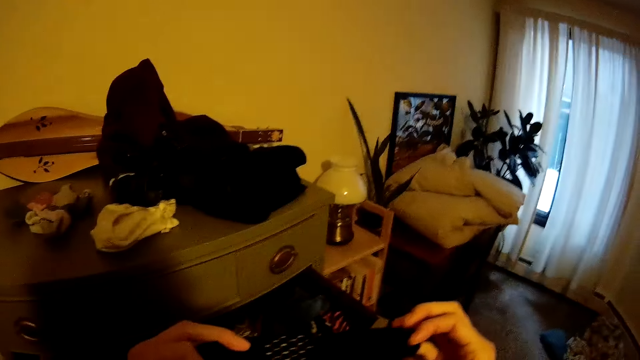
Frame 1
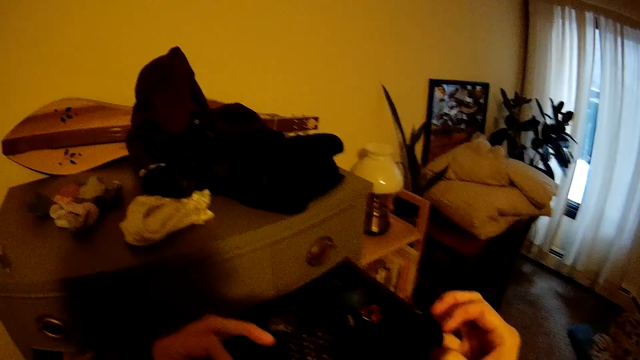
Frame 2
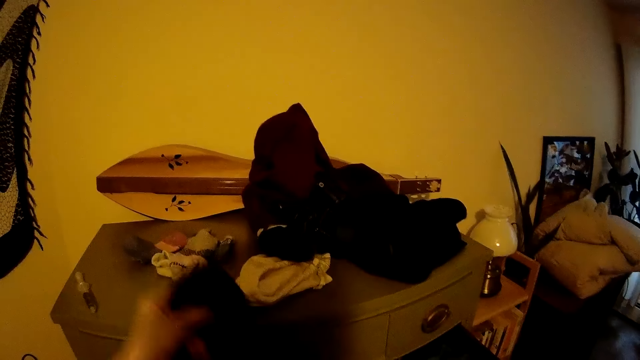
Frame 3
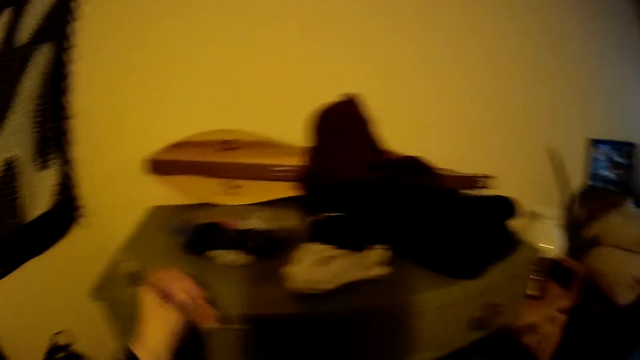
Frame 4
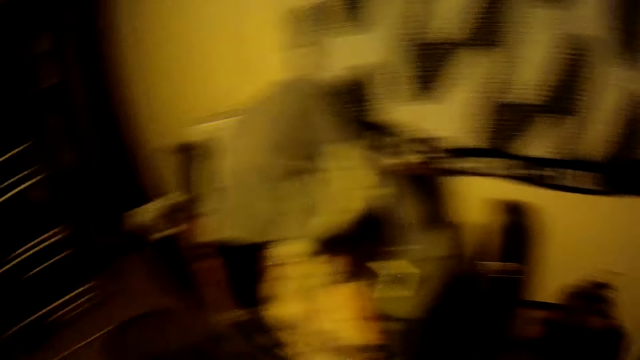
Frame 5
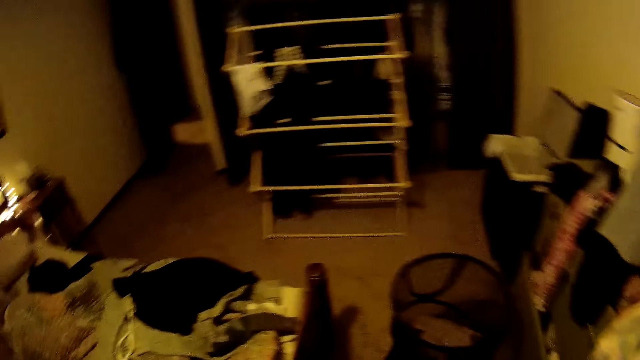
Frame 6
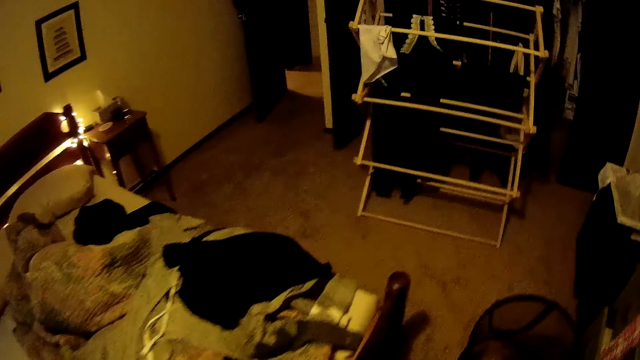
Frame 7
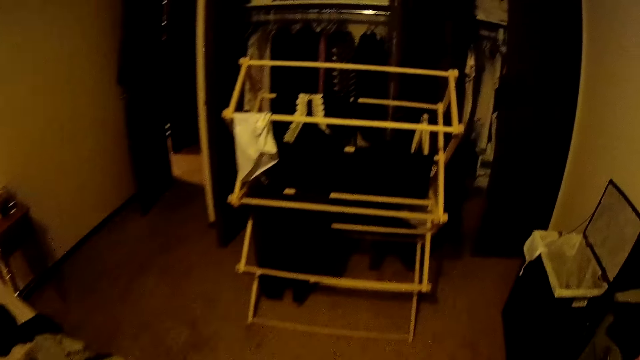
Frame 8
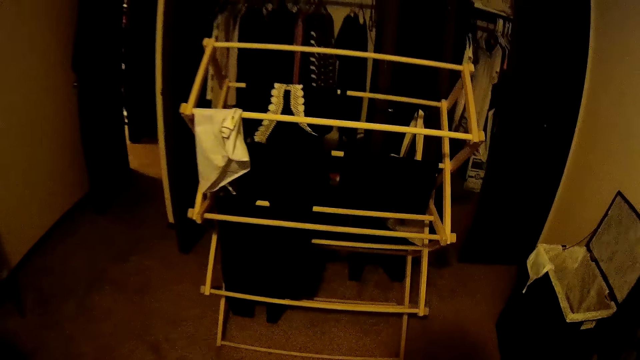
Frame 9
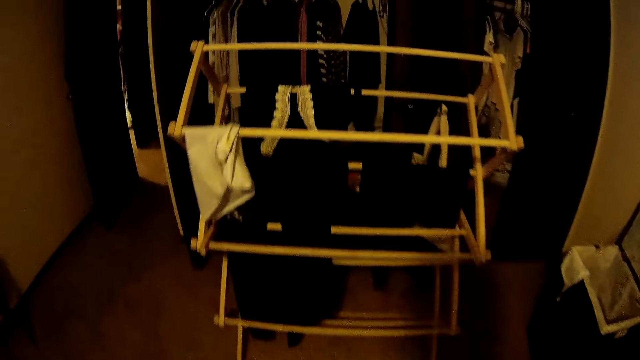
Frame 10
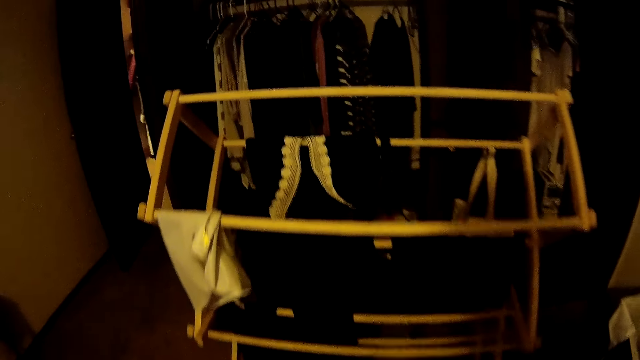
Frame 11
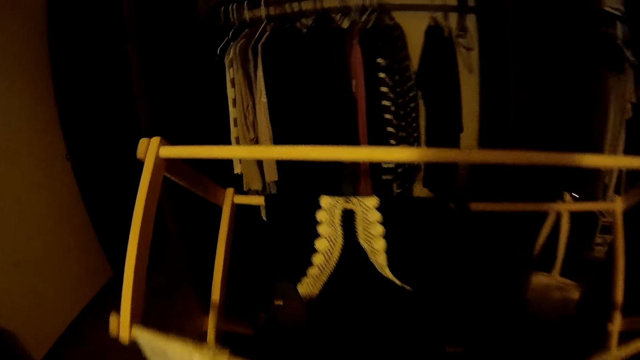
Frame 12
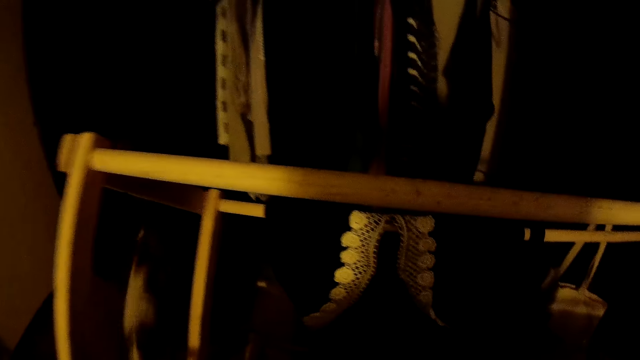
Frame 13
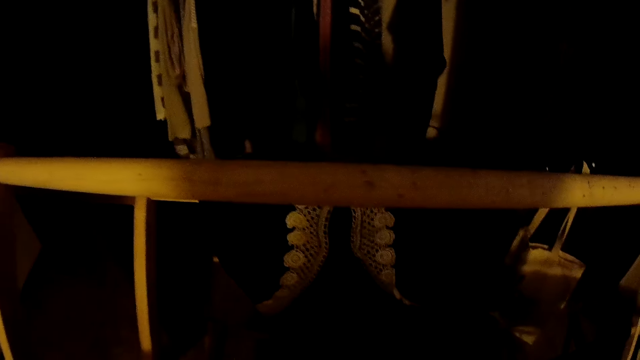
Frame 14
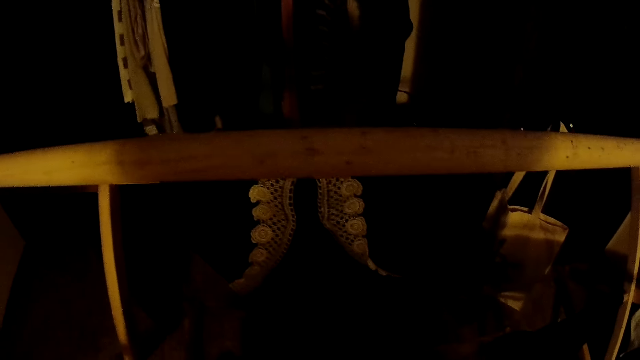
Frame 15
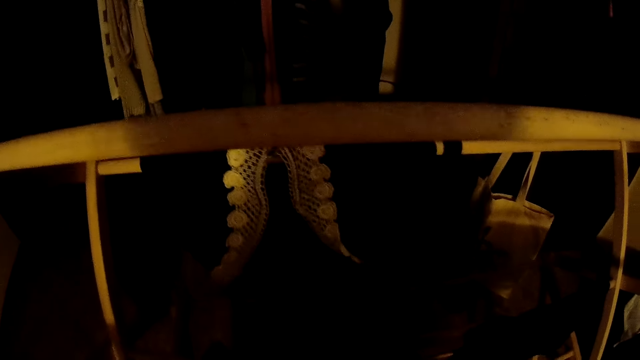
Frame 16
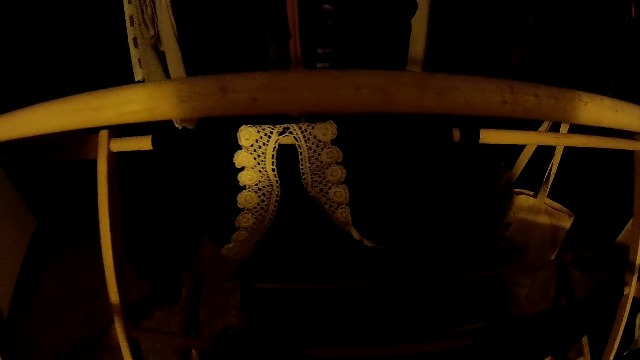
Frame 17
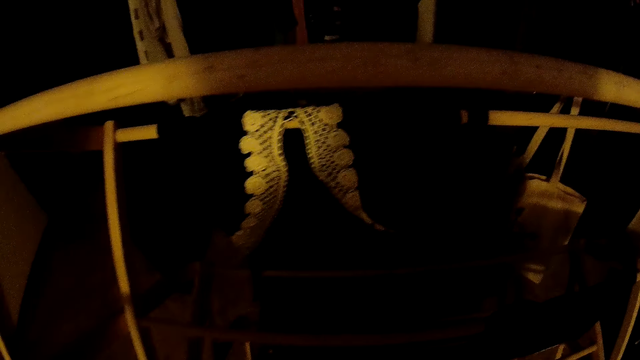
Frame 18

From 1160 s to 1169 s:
The camera wearer holds the sock with both hands. She picks the socks from the drawer. She drops the sock on top of the drawer with her left hand. She turns around the house. The dog runs past the camera wearer.

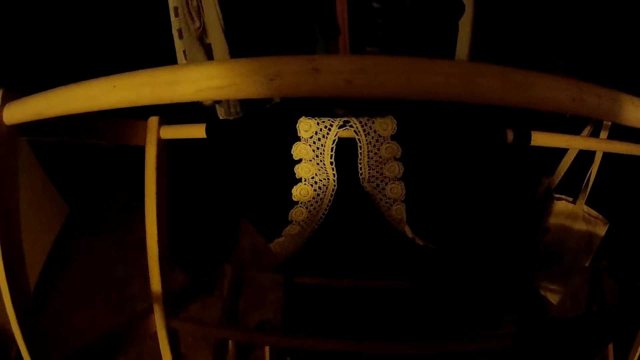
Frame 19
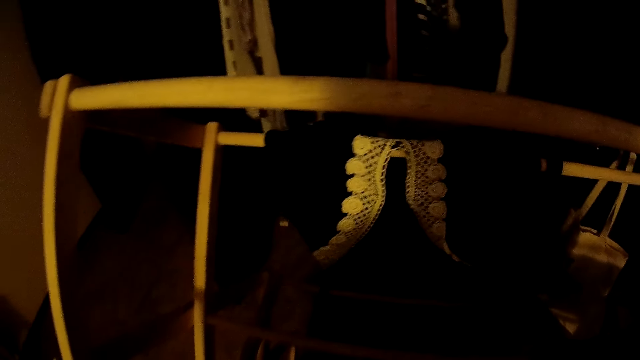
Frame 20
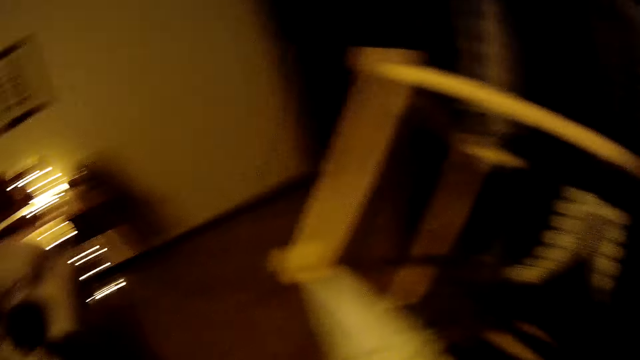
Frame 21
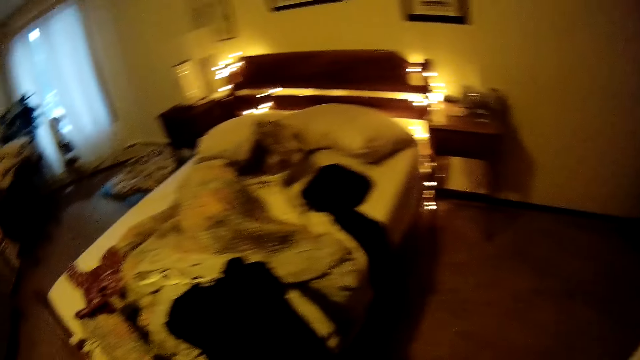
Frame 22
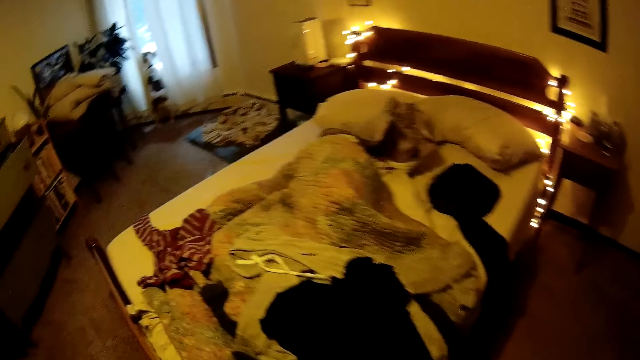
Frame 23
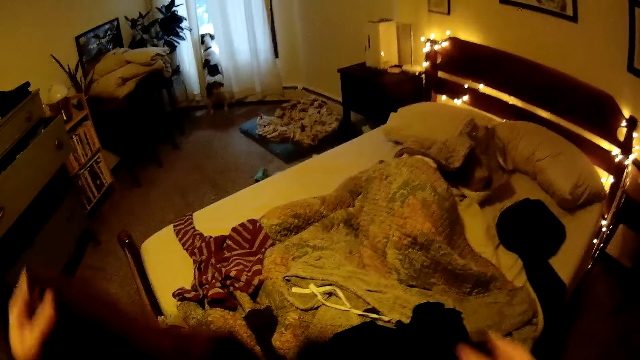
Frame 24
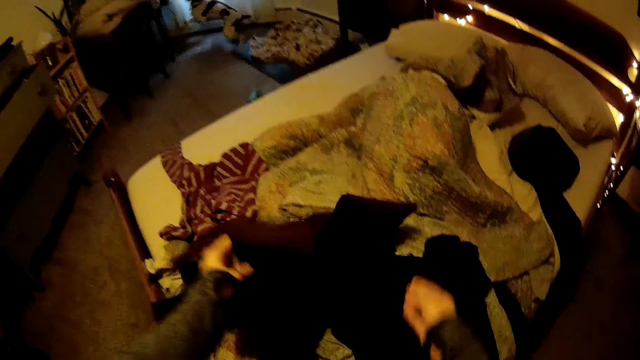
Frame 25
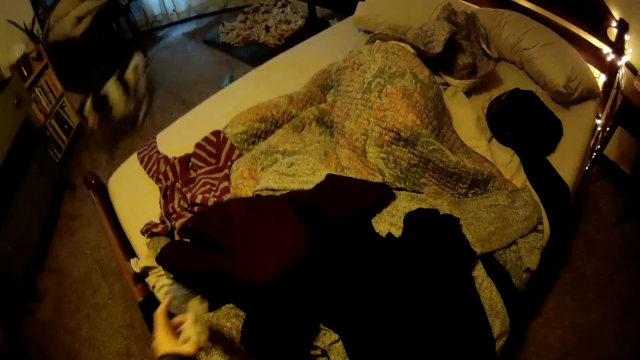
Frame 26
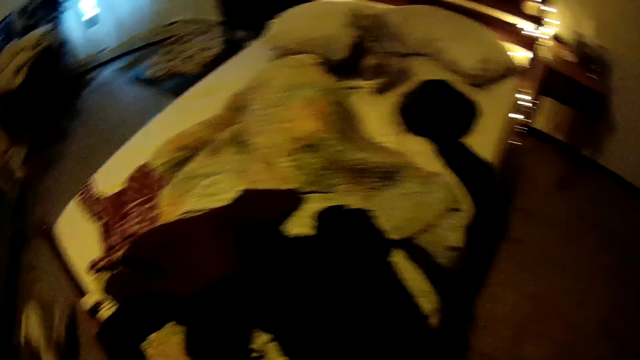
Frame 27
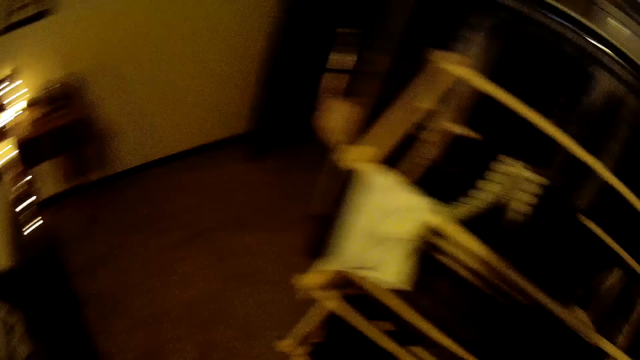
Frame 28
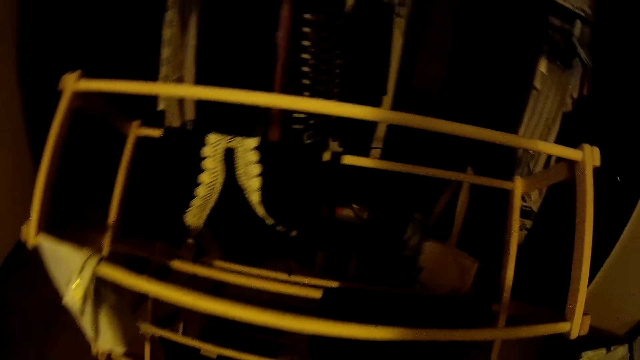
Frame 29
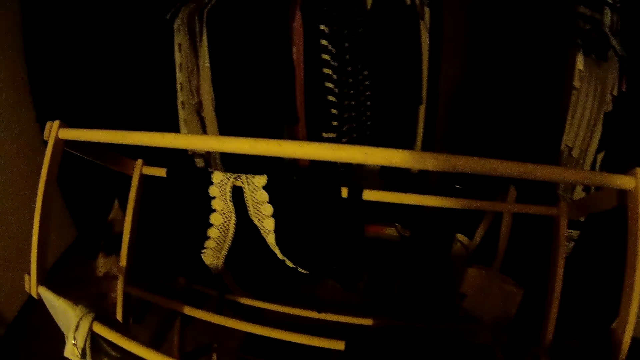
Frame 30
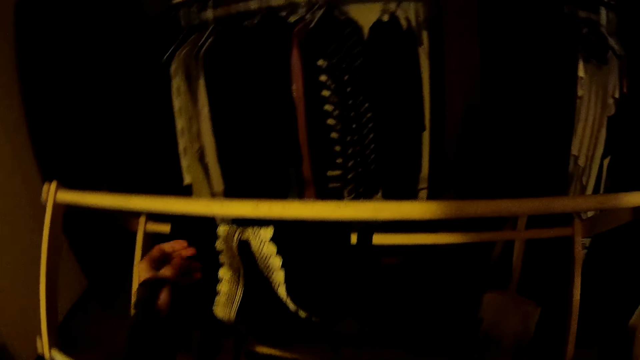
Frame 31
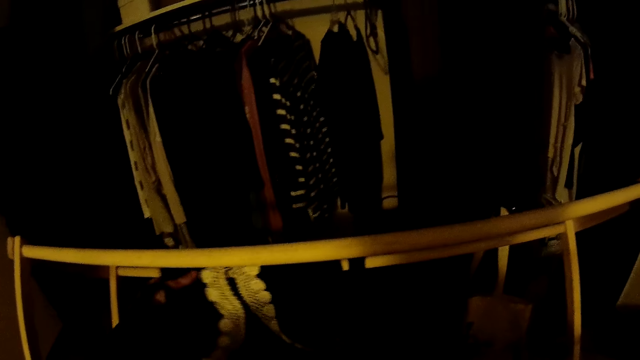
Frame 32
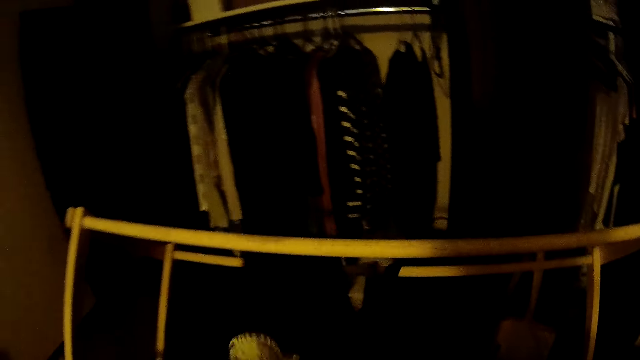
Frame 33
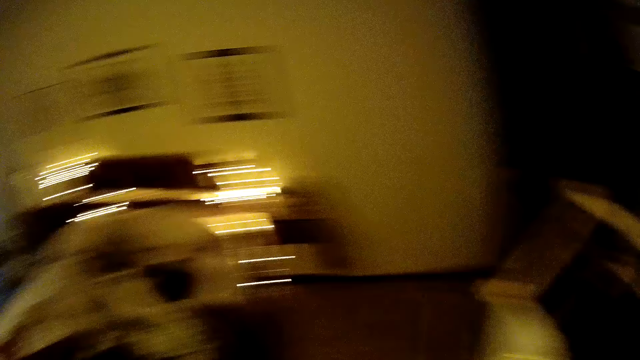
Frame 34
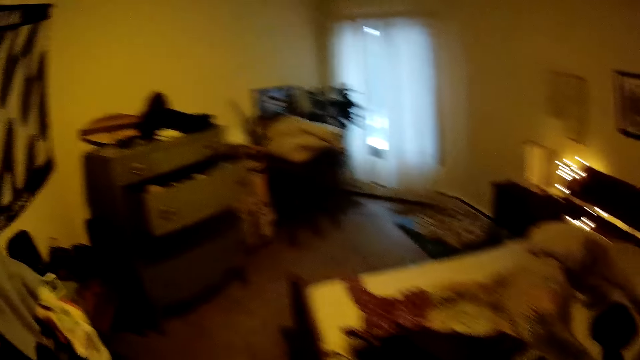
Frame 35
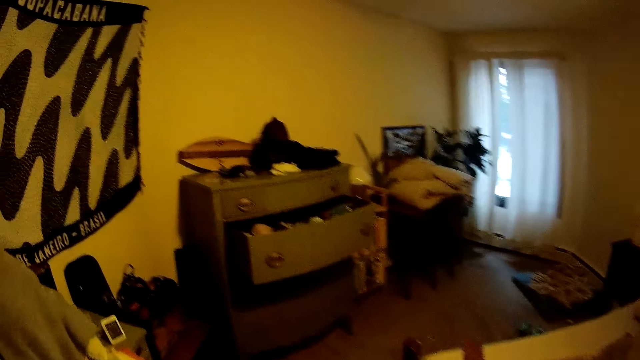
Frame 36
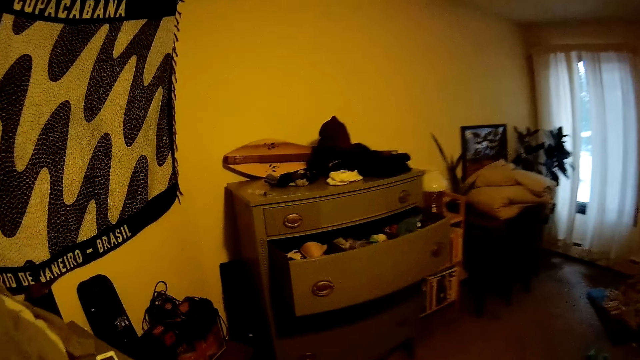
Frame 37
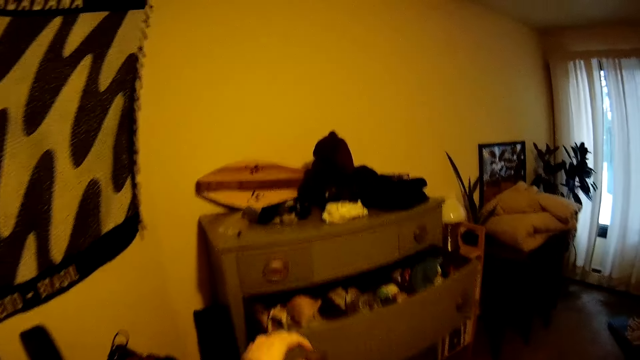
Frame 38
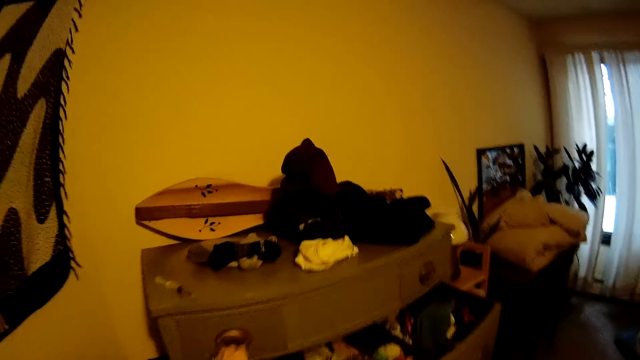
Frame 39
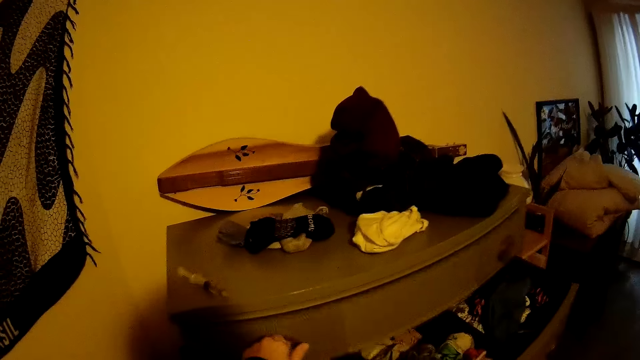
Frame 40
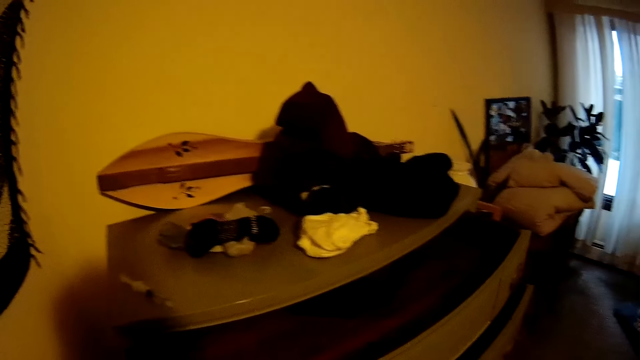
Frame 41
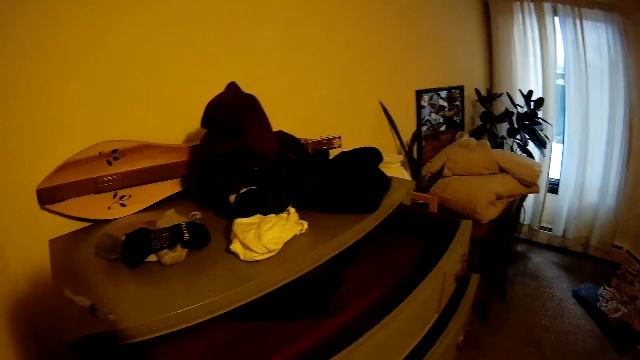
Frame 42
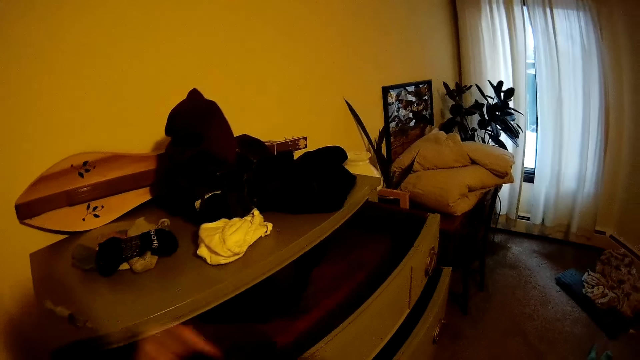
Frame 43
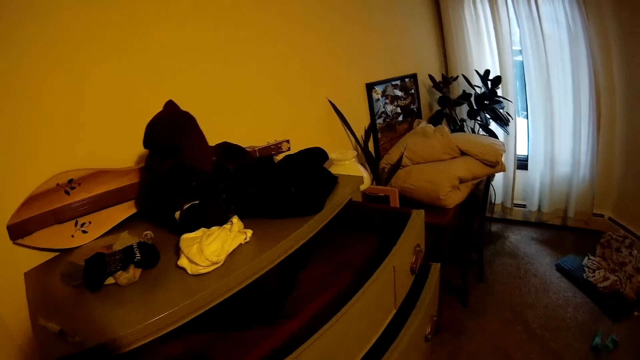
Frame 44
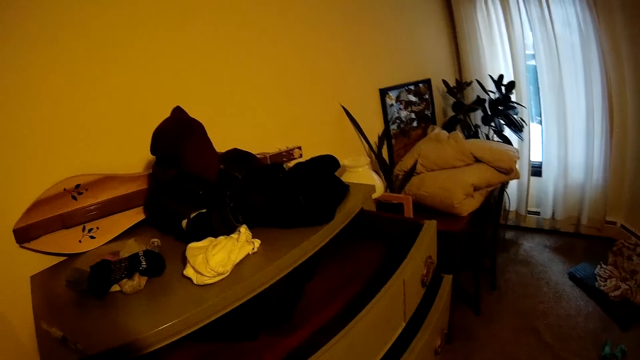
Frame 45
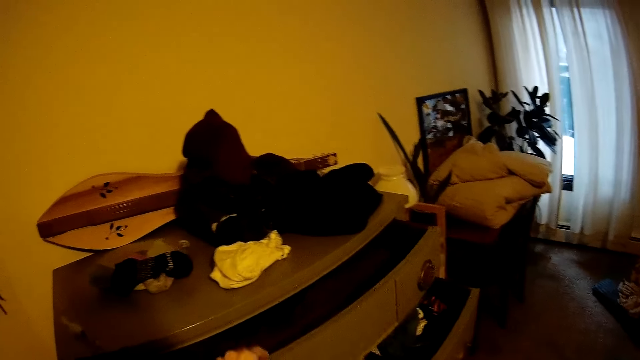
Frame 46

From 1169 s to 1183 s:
The camera wearer looks around the room. She drops a black cloth on the bed with both hands. The dog runs past the camera wearer. The camera wearer turns around the house. She picks a black dress from the hanger with her left hand. She turns around the house and walks around the room. She draws the upper shelf of the drawer with her left hand. She drops the black dress in the drawer with her left hand. She closes the upper shelf of the drawer with her left hand.
